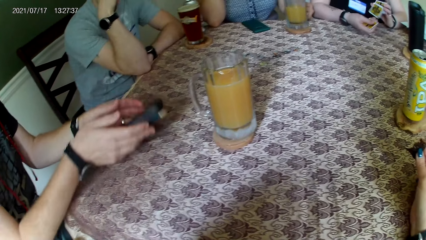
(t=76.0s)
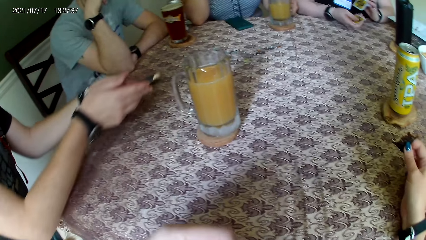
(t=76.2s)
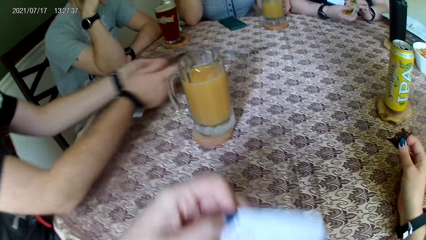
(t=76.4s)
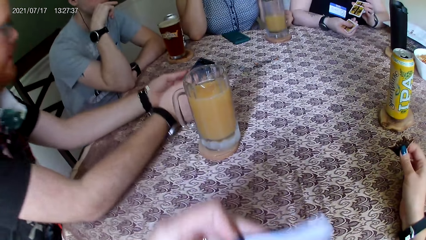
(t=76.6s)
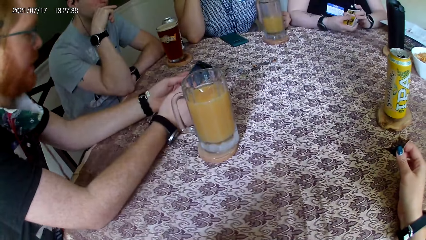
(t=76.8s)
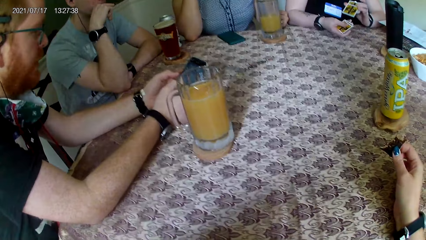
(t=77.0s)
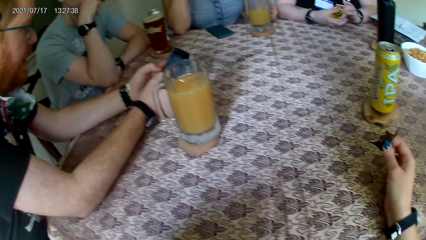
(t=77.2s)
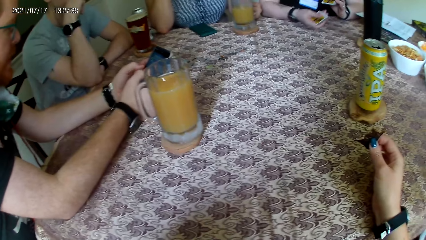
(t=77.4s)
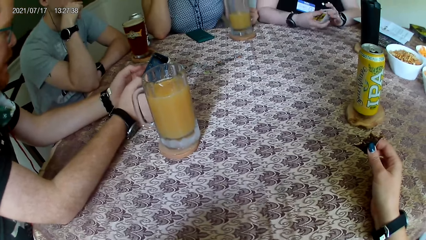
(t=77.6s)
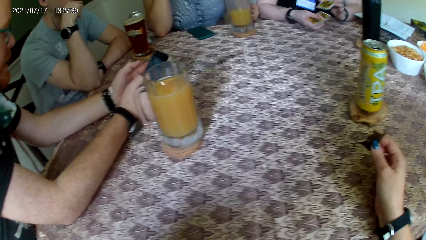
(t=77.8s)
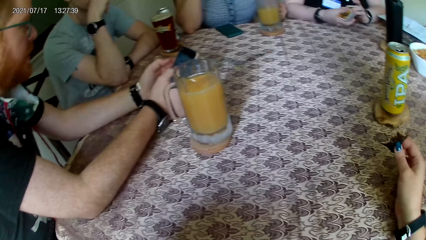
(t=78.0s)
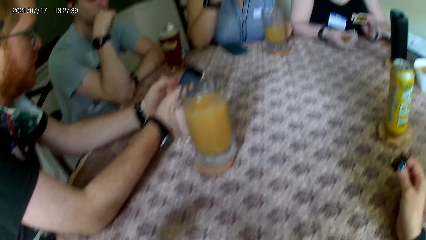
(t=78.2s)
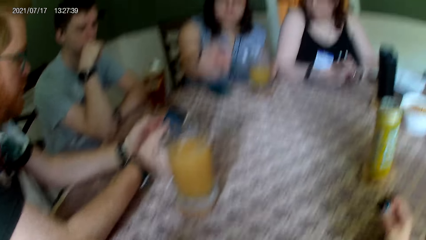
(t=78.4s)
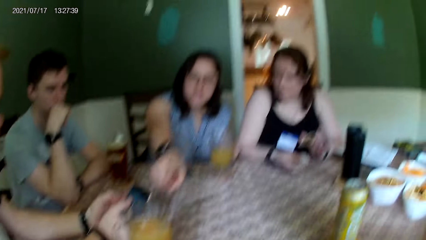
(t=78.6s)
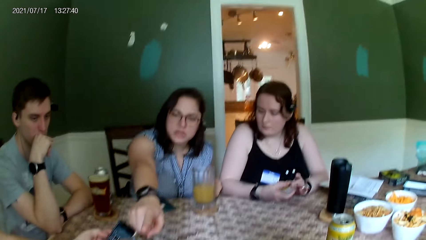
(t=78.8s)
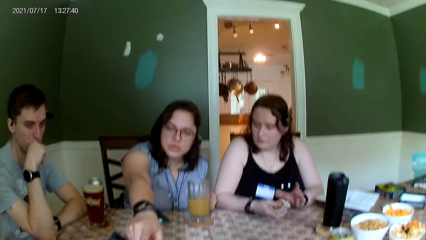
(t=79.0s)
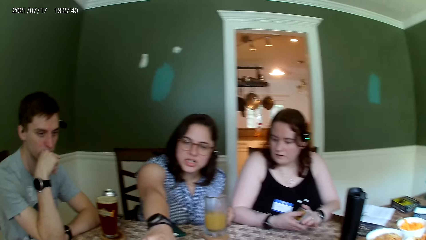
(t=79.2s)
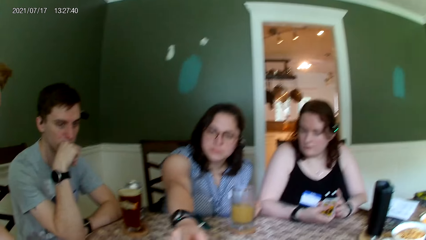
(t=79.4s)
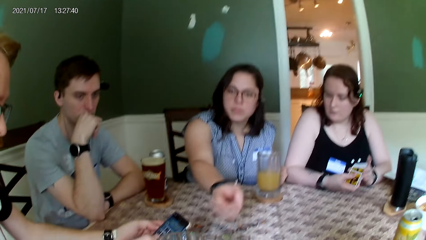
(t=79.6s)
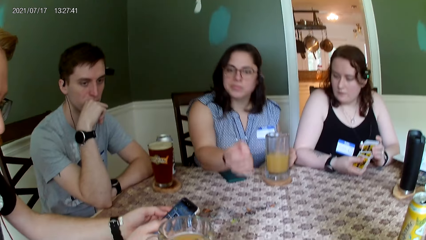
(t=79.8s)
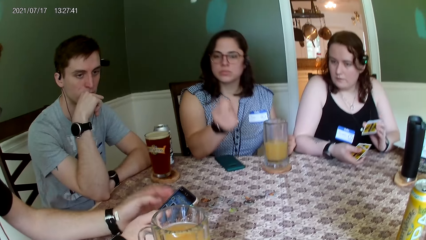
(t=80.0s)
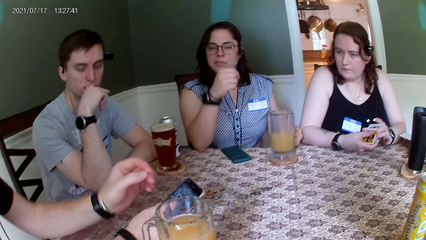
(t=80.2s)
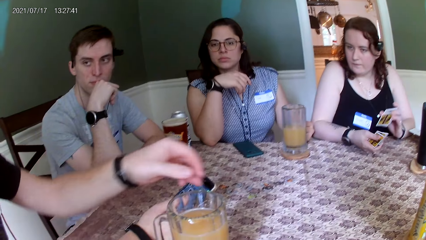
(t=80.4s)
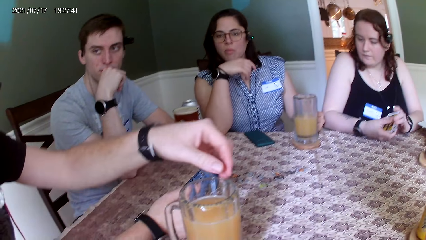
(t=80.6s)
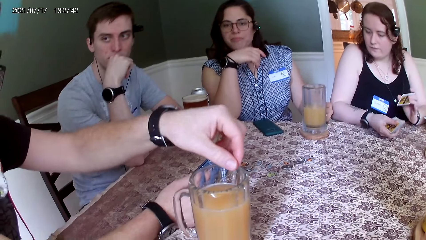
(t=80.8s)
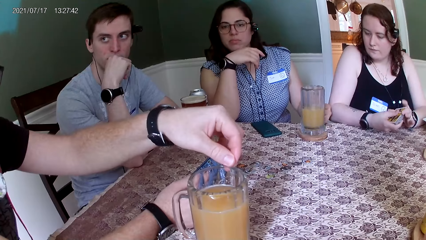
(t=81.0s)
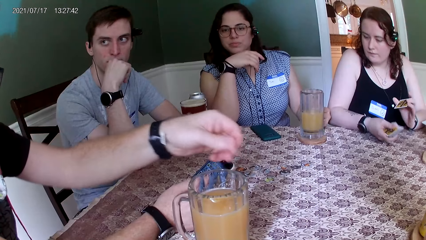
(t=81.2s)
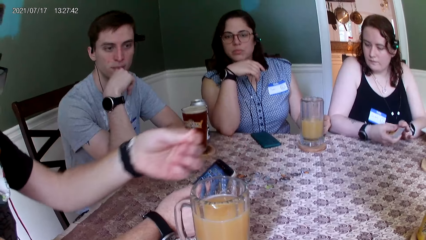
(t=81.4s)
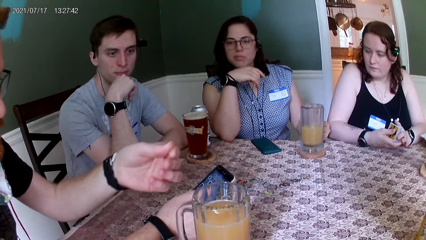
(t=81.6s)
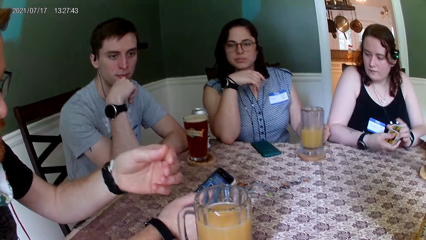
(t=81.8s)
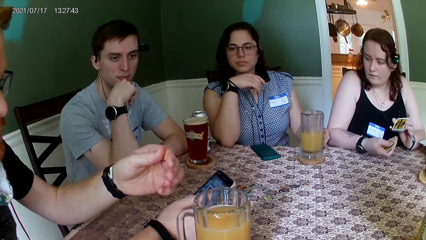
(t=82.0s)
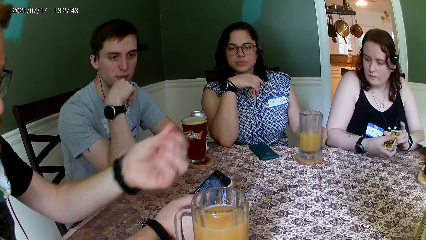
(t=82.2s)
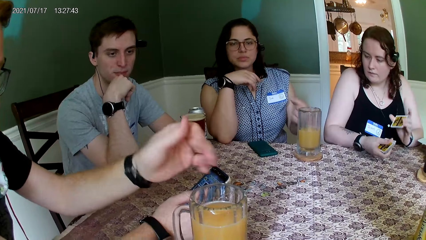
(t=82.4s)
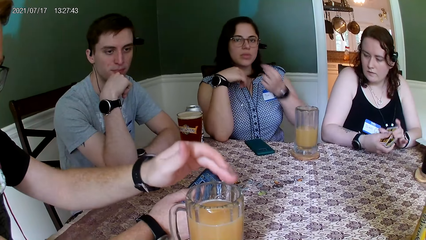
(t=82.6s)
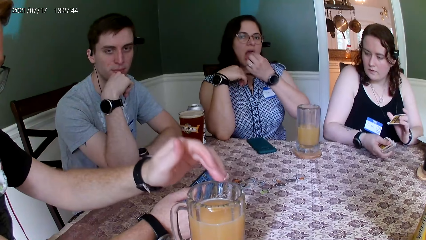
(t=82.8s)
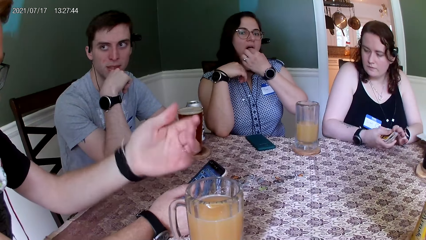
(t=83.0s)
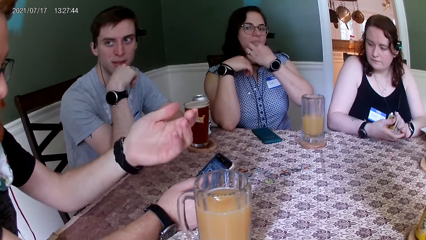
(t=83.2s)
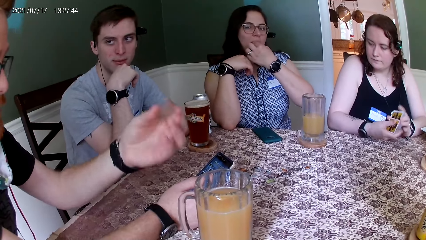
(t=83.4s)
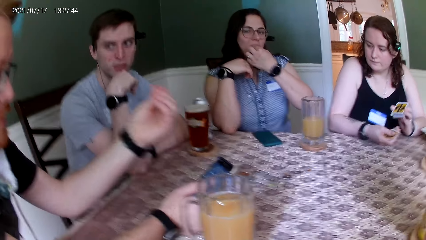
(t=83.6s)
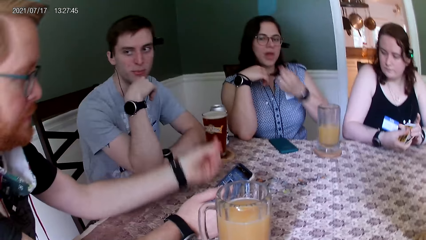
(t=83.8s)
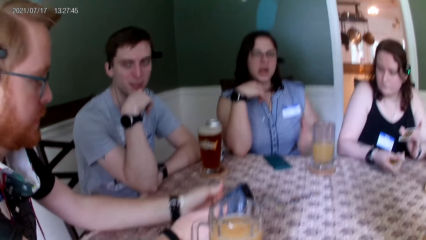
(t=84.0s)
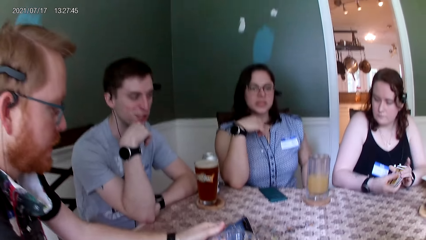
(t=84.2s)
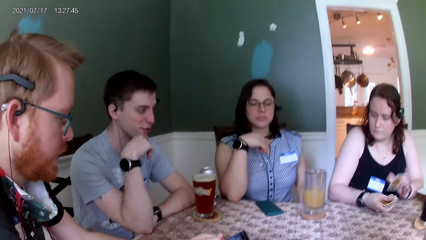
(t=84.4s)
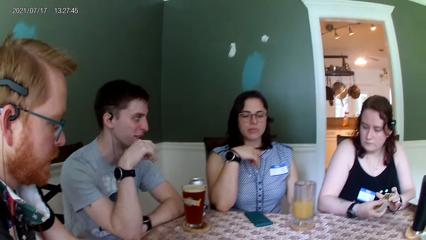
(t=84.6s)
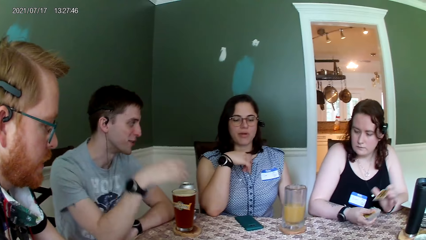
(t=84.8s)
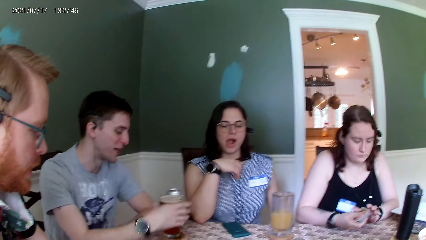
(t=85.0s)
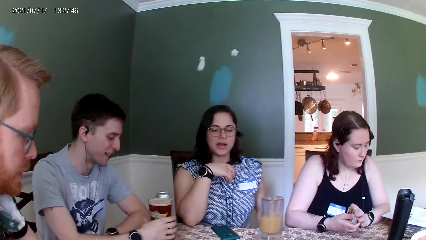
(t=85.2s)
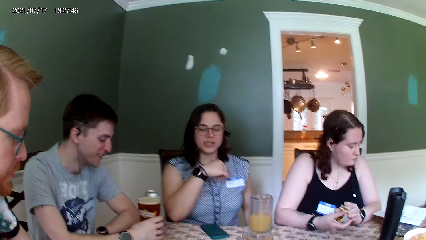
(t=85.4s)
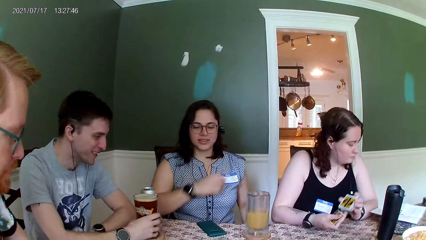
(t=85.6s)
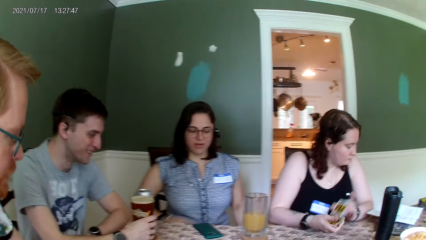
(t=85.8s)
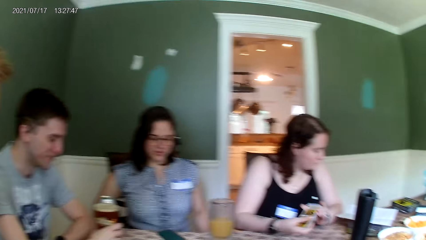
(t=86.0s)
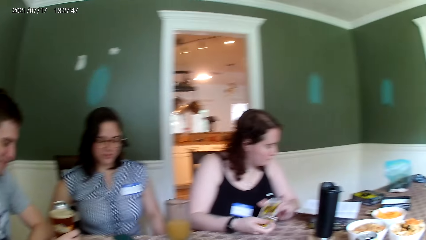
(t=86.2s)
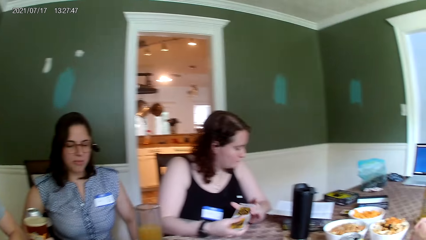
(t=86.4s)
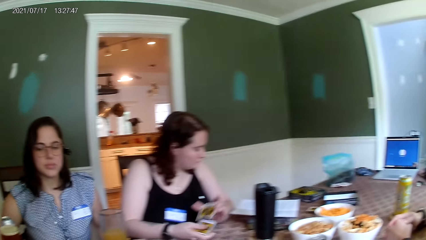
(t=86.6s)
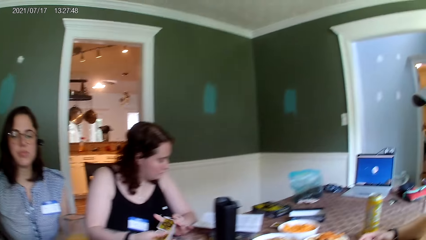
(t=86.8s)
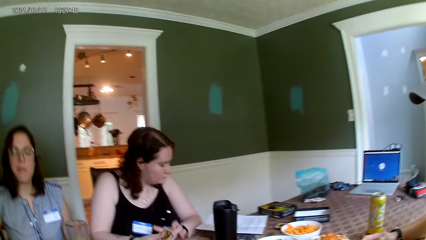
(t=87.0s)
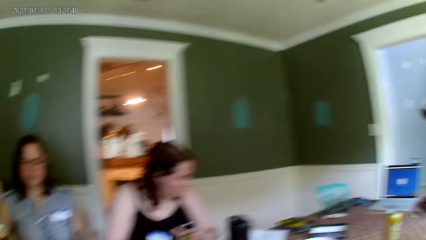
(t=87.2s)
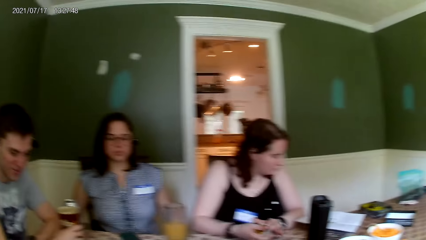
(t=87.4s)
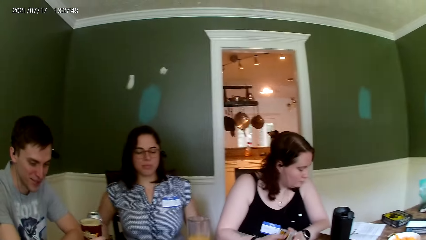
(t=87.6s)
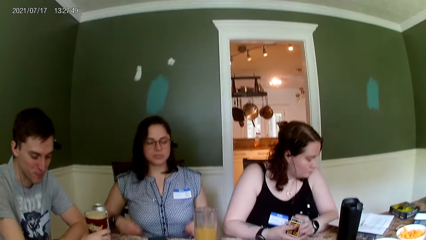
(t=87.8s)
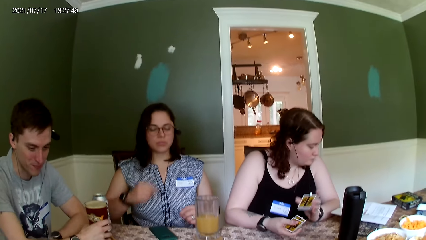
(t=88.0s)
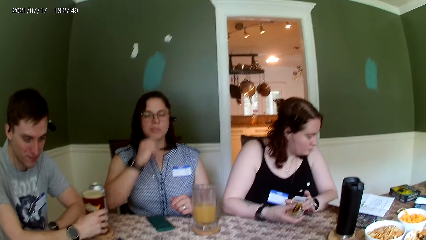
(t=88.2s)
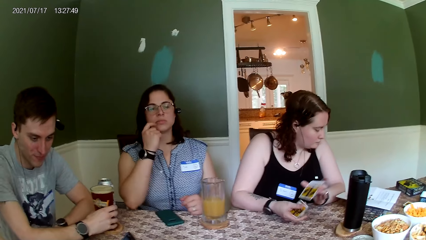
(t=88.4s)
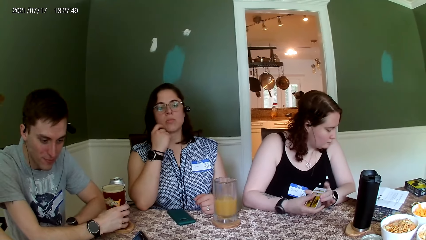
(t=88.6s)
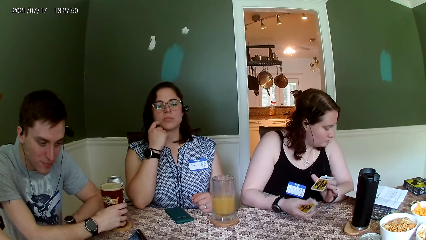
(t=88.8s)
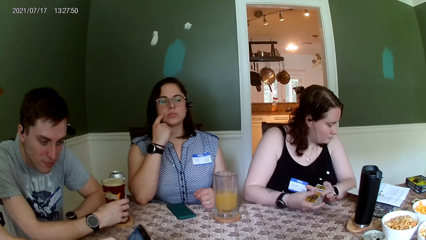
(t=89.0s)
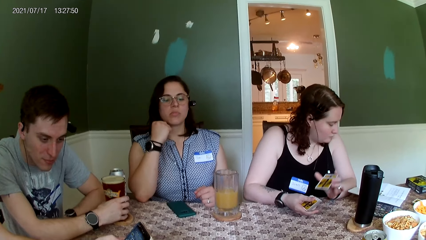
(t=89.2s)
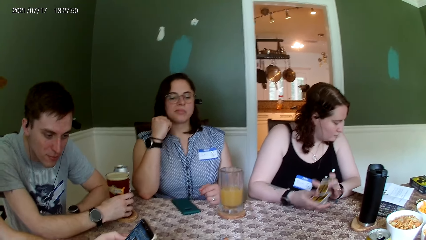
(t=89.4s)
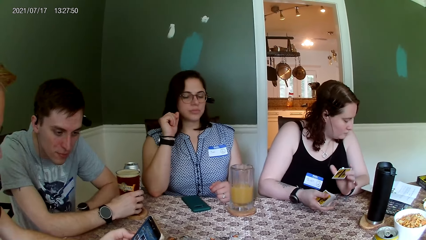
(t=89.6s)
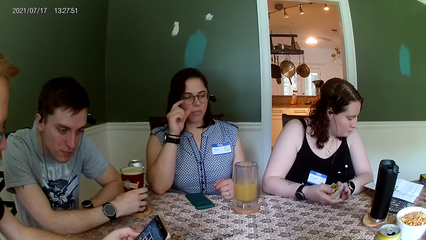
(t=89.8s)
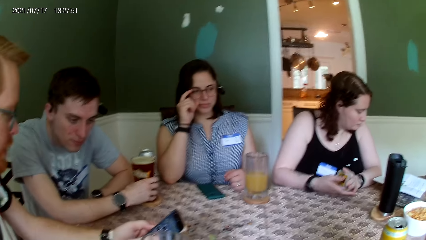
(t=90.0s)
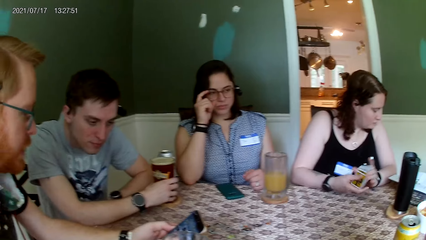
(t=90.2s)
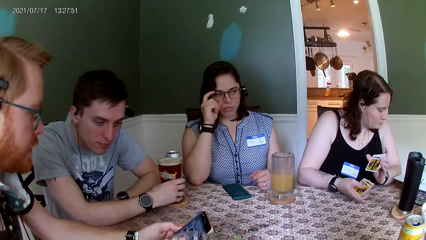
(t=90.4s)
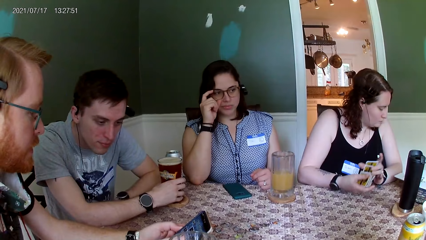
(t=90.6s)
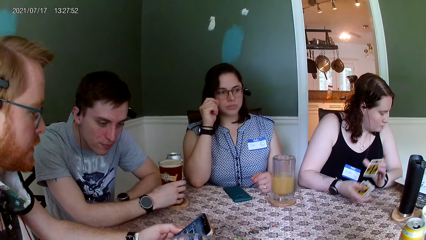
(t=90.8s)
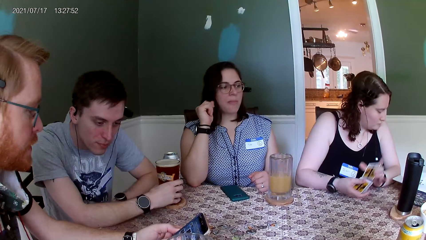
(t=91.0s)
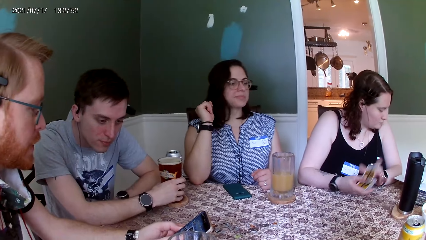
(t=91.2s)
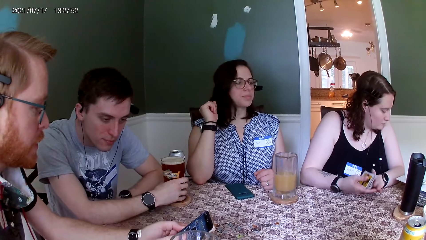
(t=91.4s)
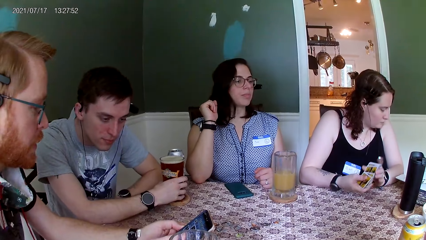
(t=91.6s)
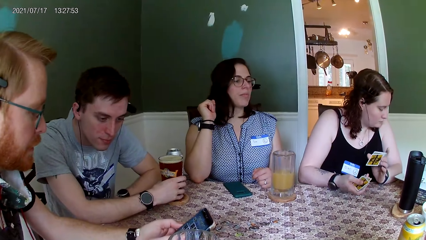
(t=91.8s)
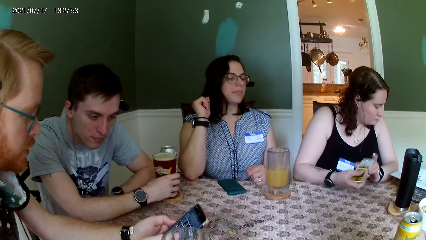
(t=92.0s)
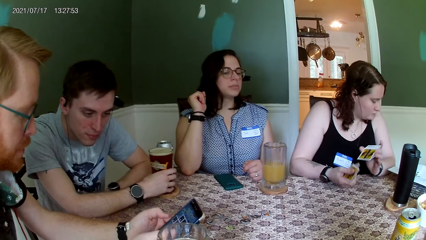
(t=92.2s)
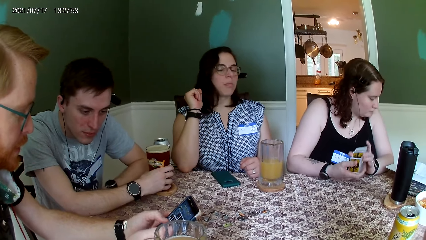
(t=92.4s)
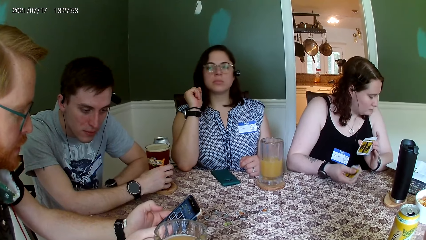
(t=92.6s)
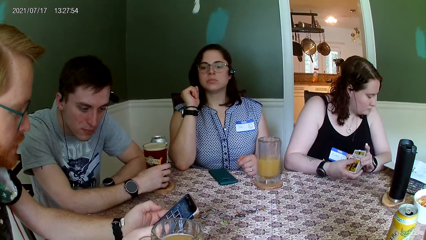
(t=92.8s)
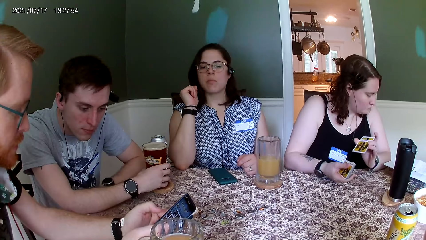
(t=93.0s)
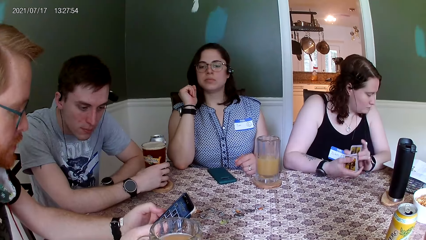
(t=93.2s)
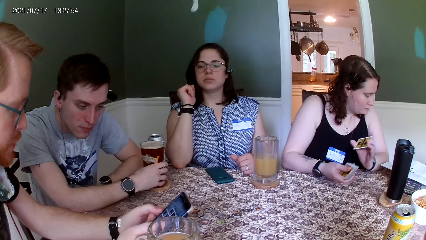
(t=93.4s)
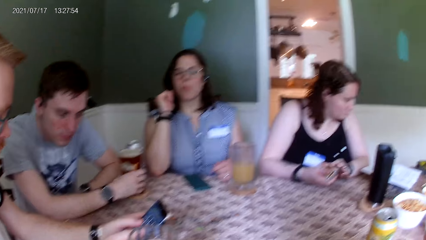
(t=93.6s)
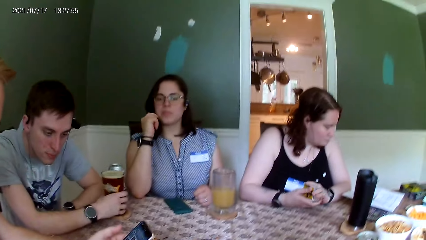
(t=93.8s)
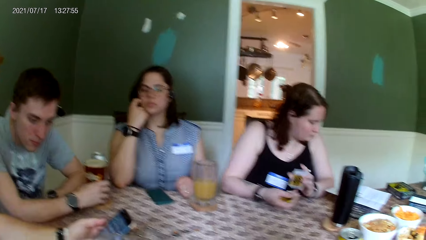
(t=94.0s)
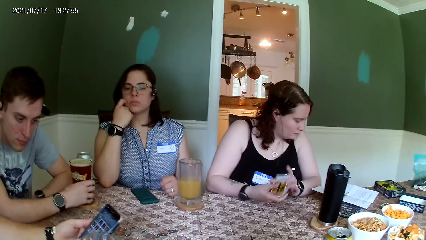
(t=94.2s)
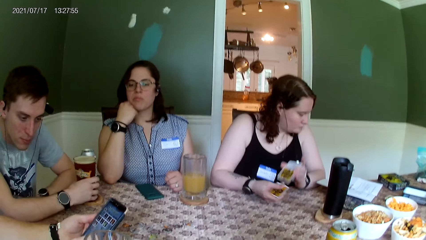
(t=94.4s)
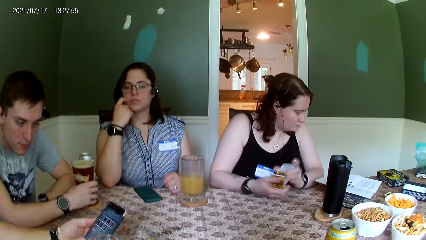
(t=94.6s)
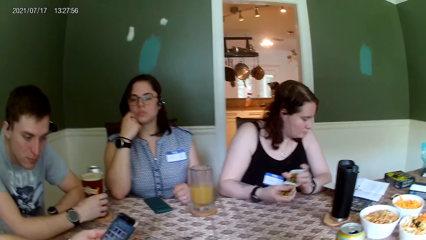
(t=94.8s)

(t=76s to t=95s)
A man picks up his phone from the table with his hands. The man holds the phone. The man operates his phone. A woman interacts with the man. The woman touches a cup of drink with her right hand. The man removes dirt from the cup of drink with his left hand. The man cleans the cup of drink with his left hand. The camera wearer interacts with another man. Another woman reads the manual on the table. The first man reads from his phone, operates his phone, and interacts with the other man. The first man uses the phone.
